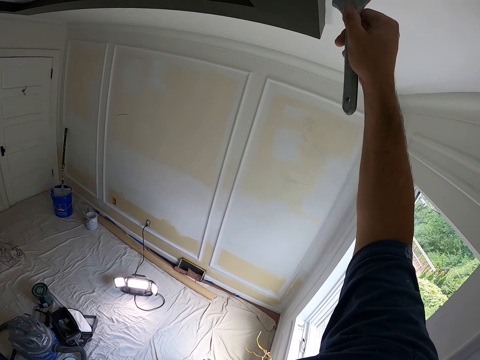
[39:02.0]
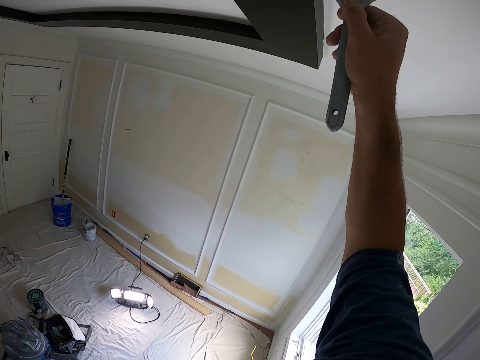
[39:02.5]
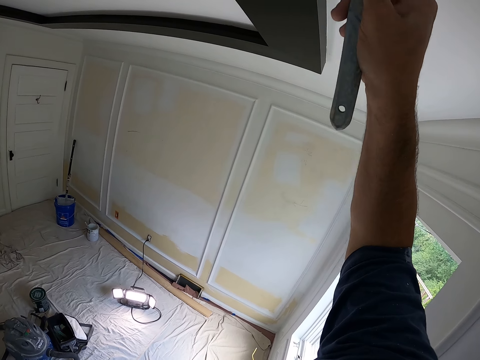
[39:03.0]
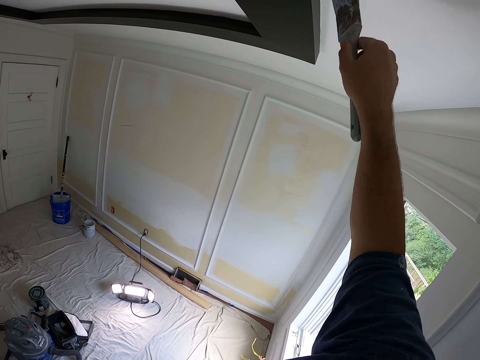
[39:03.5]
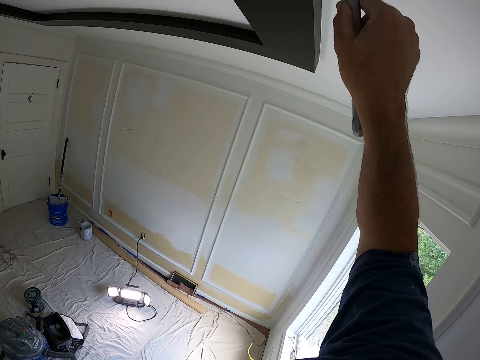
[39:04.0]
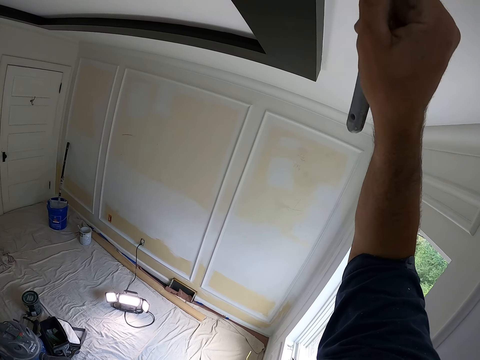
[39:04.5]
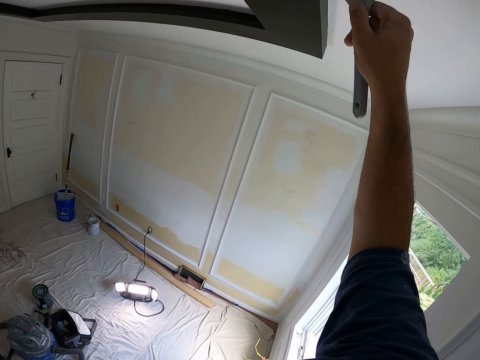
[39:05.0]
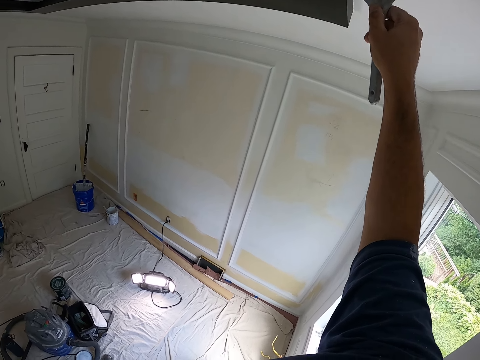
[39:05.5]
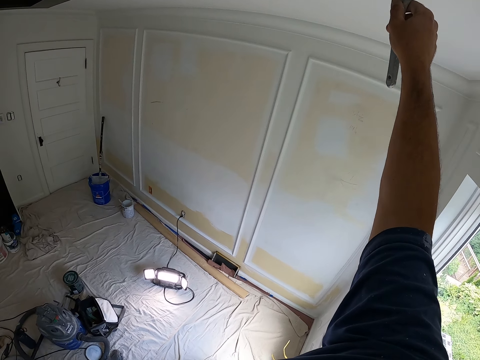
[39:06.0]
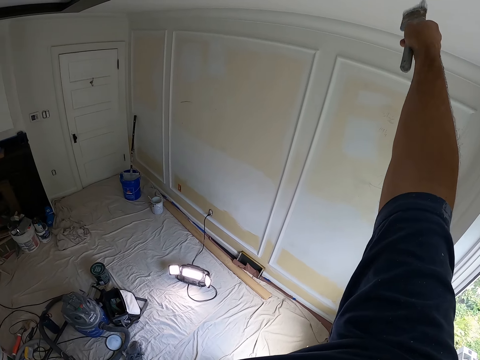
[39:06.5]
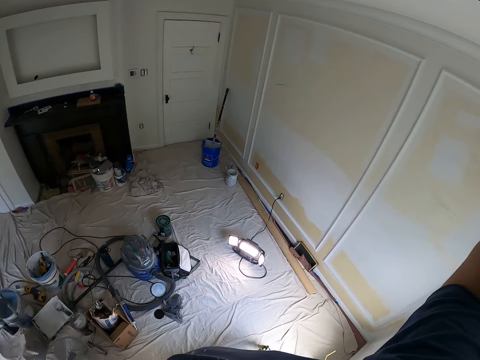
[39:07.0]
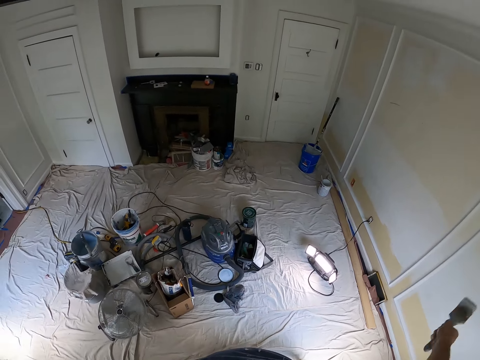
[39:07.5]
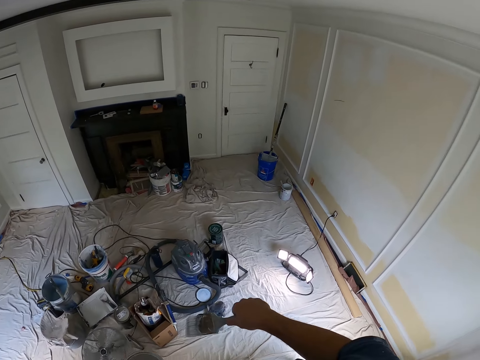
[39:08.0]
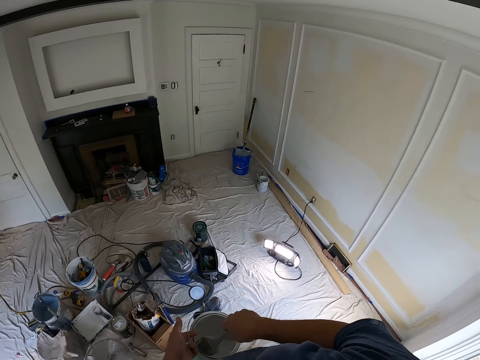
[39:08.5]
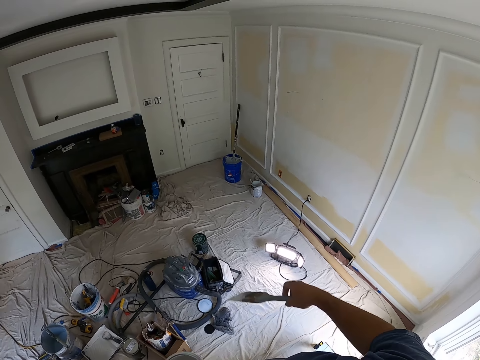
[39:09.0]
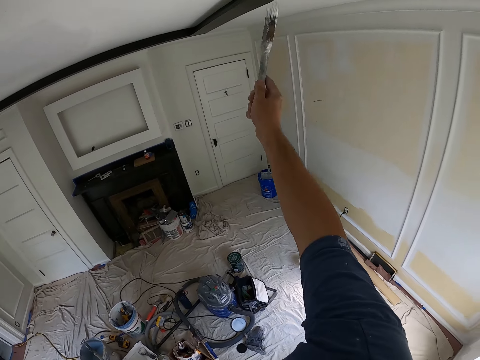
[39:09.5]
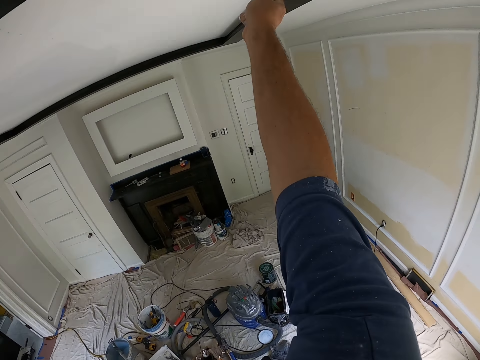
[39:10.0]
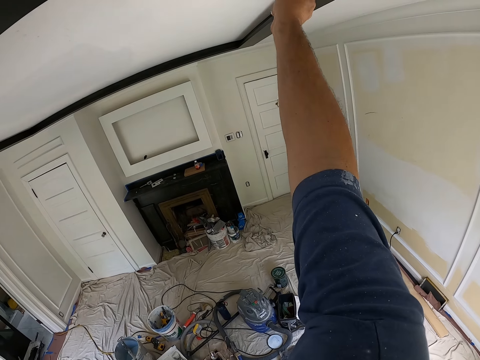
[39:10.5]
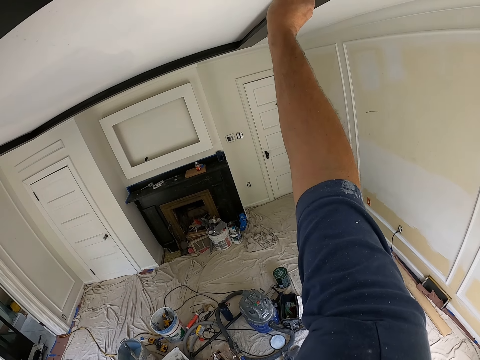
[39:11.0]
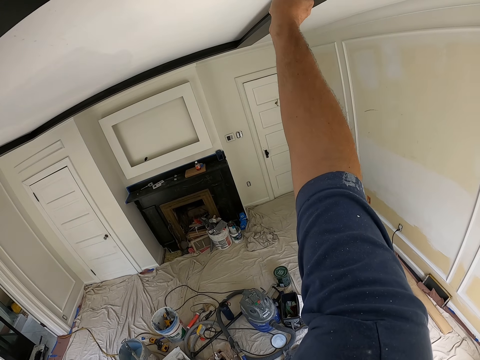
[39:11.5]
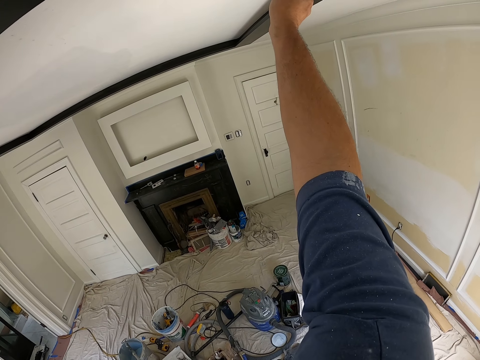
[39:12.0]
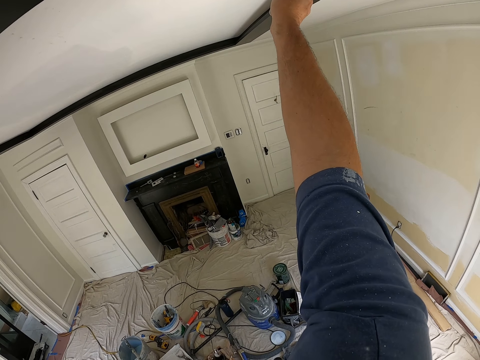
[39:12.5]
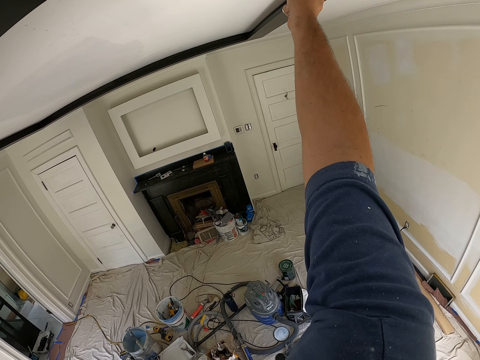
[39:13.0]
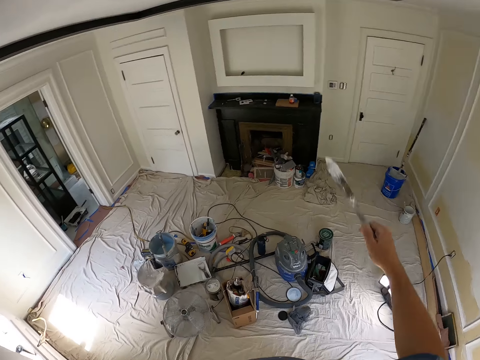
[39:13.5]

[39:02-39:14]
The camera wearer drops a little paint brush in the paint. They scoop out paint with the paint brush from the paint can. They lift the little paint brush. They paint the ceiling with the paint brush.

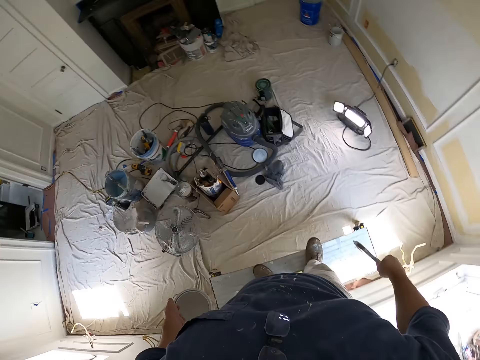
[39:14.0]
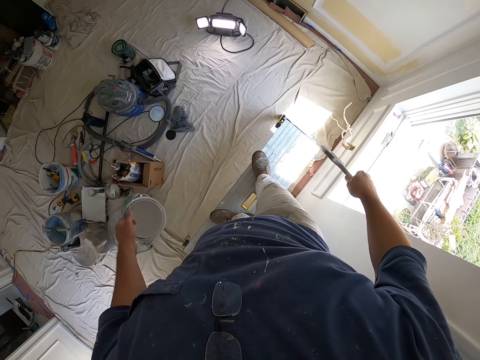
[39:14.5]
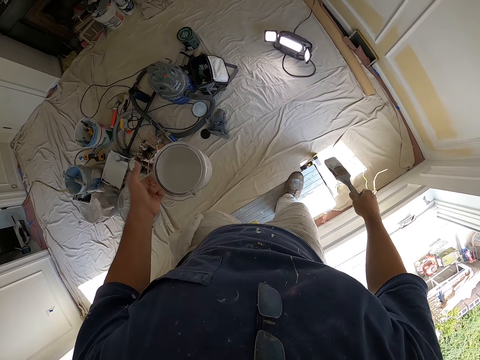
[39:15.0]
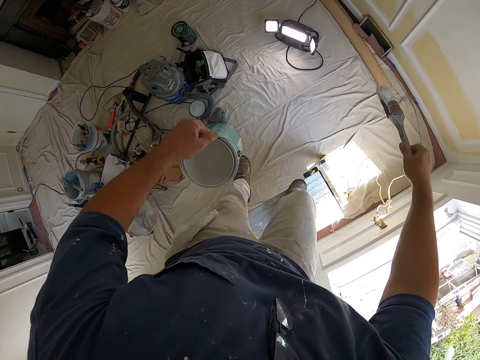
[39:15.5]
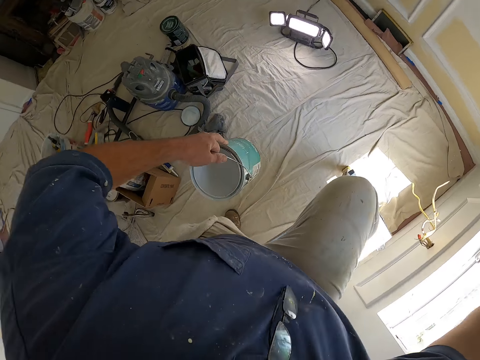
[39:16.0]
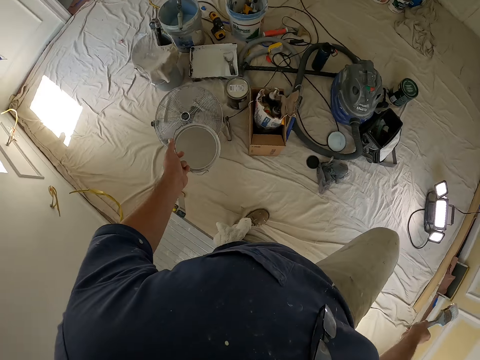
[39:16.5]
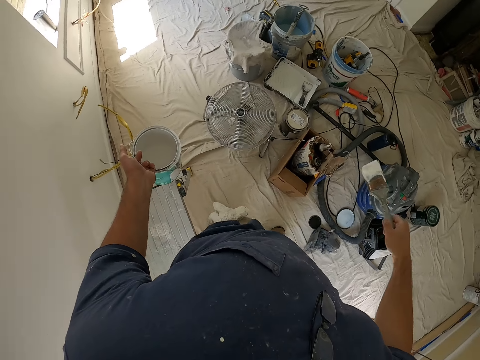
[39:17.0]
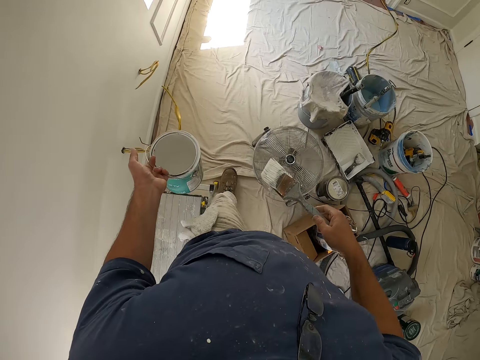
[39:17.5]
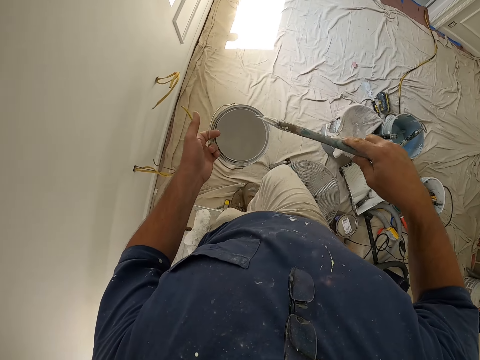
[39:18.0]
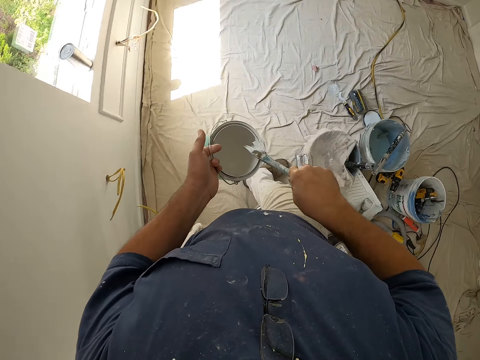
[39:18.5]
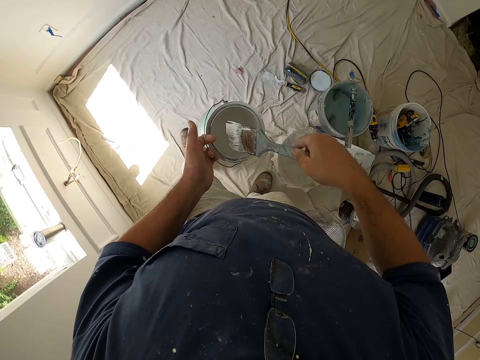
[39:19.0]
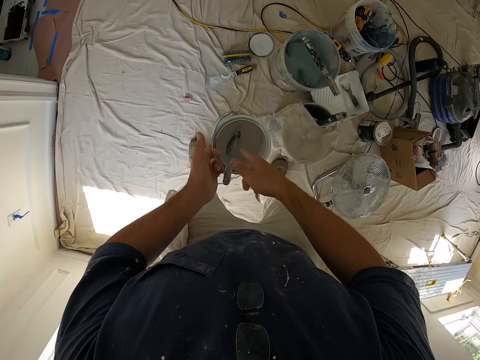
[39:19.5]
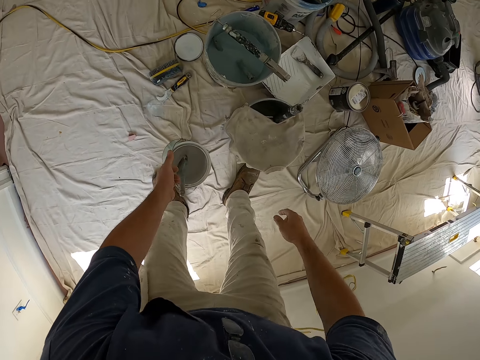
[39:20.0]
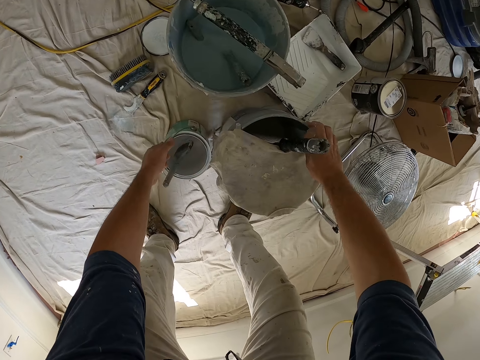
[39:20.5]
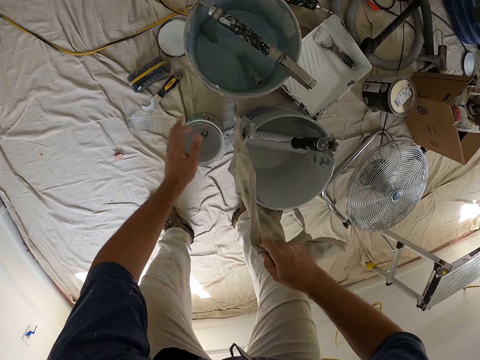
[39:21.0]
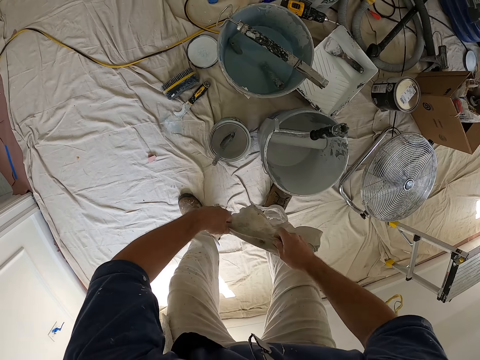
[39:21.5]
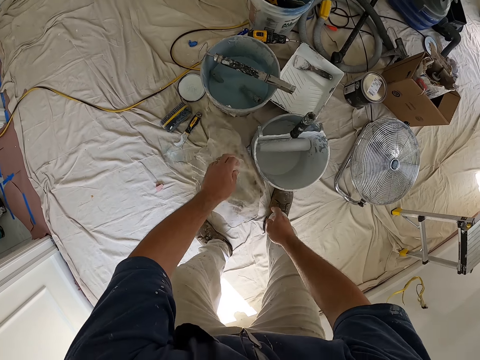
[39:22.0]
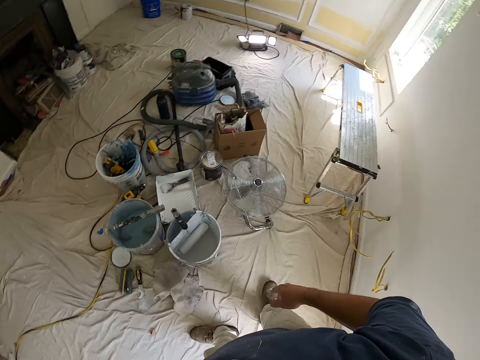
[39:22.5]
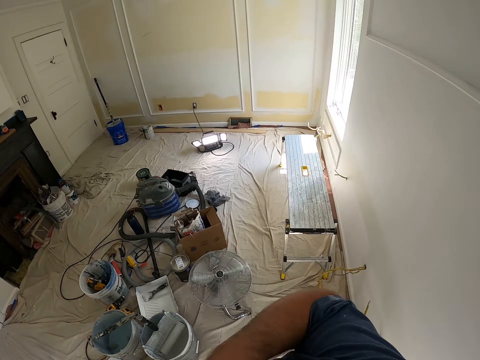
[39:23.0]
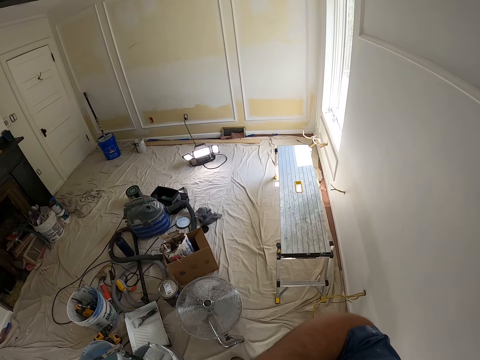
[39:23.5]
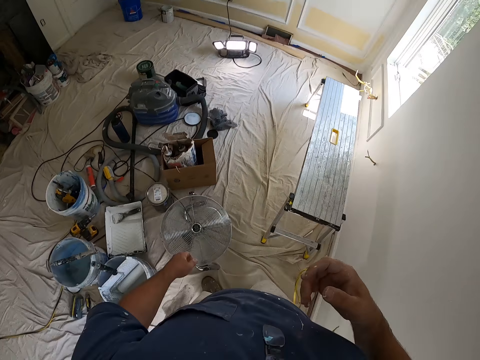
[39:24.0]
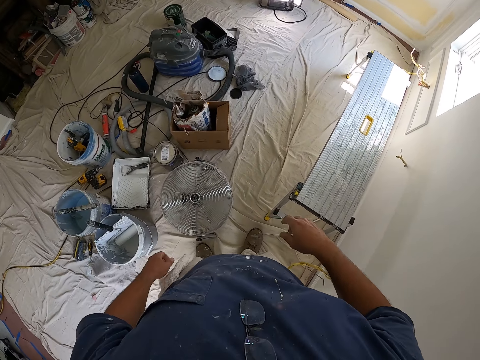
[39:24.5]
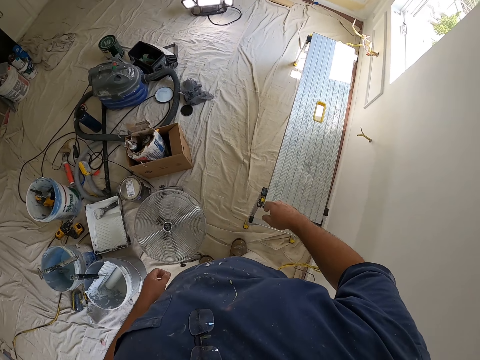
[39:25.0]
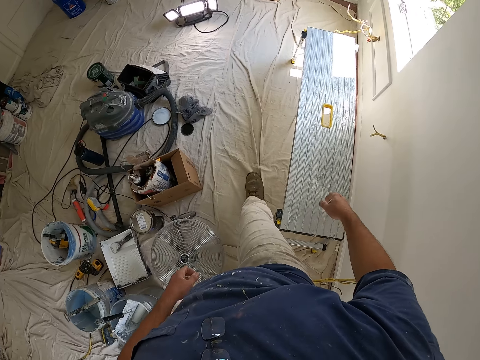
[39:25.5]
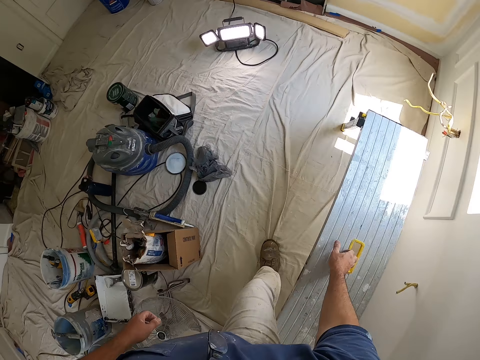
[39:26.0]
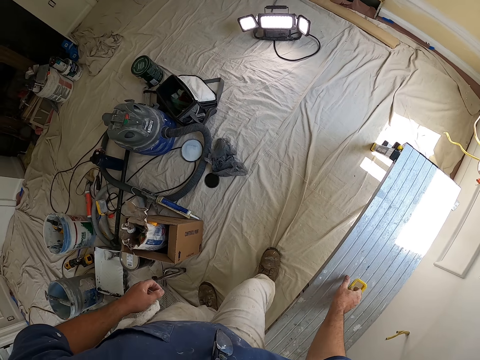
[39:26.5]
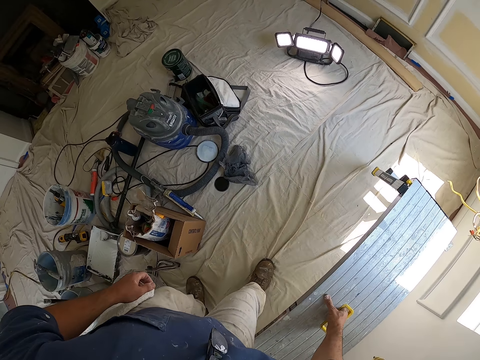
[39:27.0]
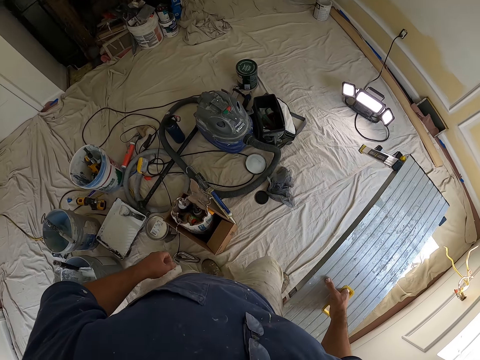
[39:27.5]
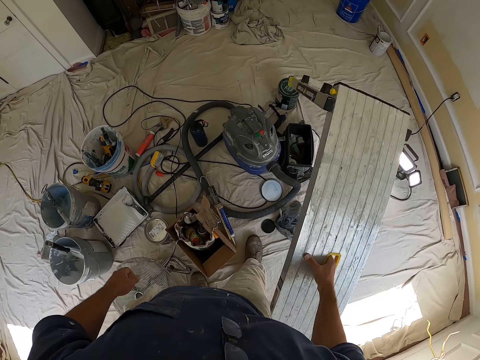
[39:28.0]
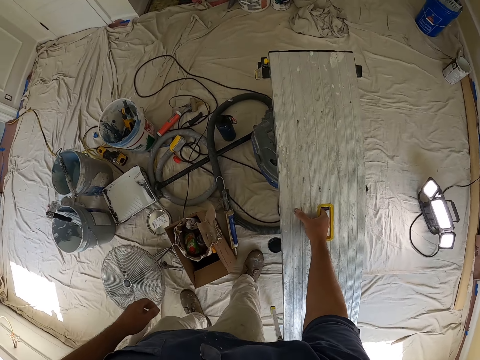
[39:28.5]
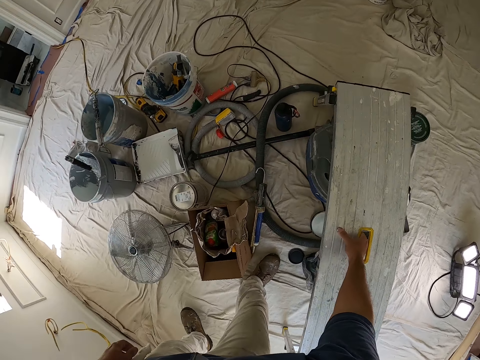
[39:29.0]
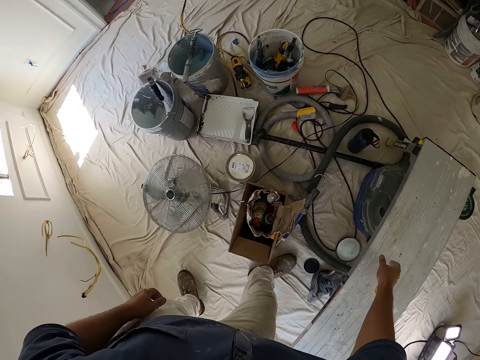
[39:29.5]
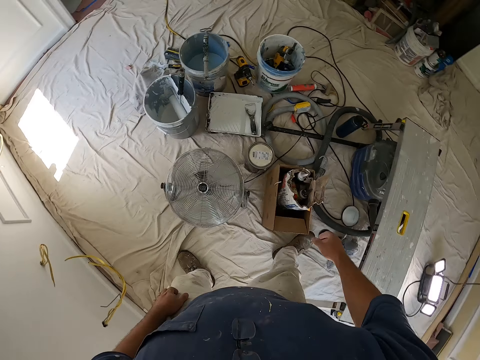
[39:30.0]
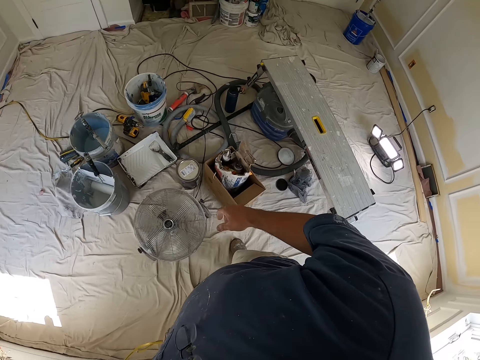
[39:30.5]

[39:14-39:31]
The camera wearer drops the little paint brush in the paint. He climbs down from the bench. He walks around the house. He drops the paint brush into the paint can. He picks up a cloth on a paint bucket with his right hand. He drops the paint can on the floor with his left hand. He holds the cloth with both hands. He spreads the cloth on the paint can. He touches his face with his right hand. He walks around the house. He moves the bench with his right hand. He lifts an aluminum platform ladder in his right hand. He puts the aluminum platform ladder down.
